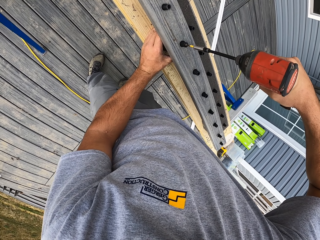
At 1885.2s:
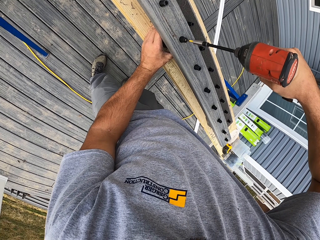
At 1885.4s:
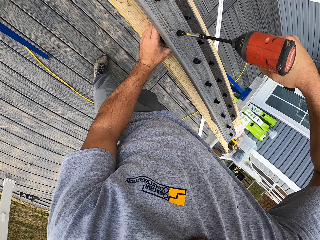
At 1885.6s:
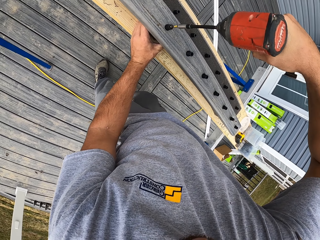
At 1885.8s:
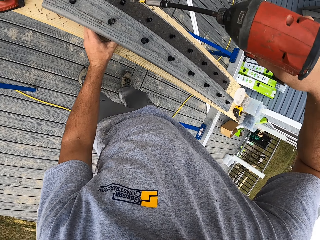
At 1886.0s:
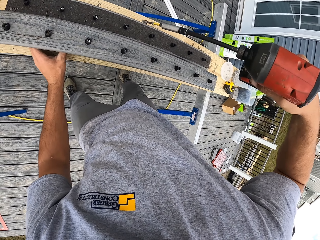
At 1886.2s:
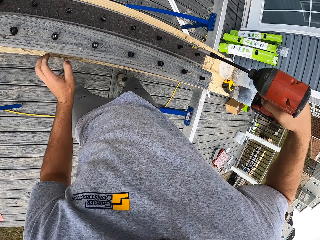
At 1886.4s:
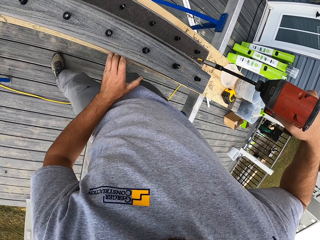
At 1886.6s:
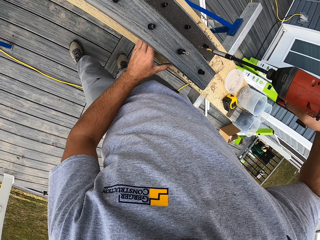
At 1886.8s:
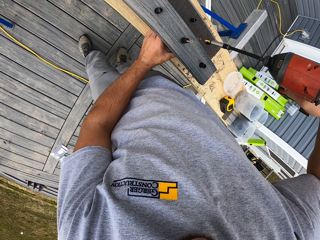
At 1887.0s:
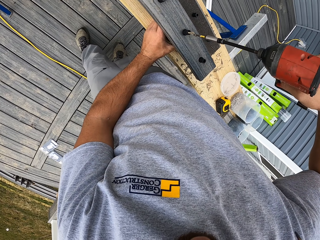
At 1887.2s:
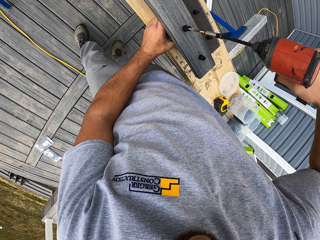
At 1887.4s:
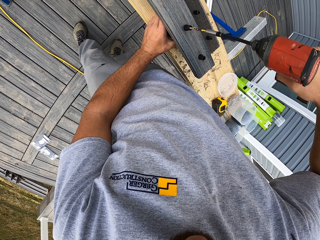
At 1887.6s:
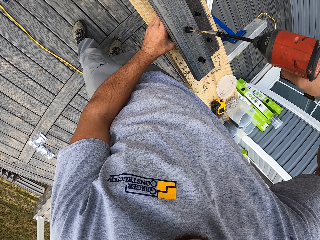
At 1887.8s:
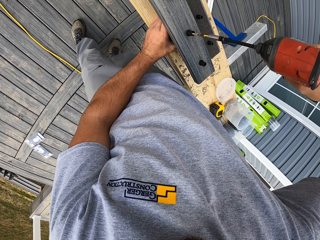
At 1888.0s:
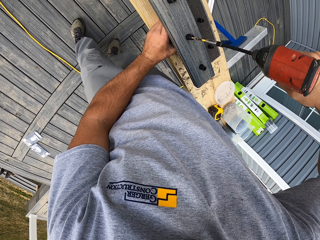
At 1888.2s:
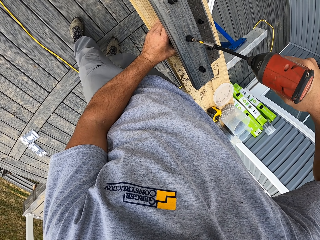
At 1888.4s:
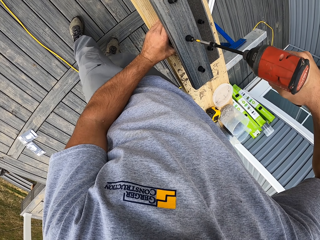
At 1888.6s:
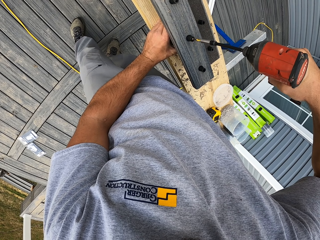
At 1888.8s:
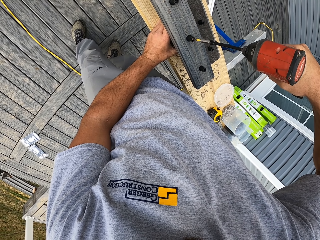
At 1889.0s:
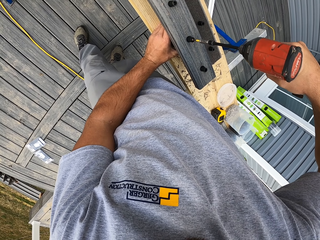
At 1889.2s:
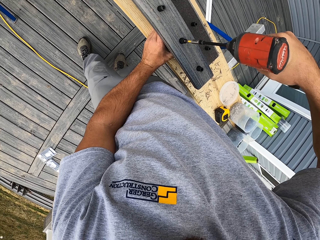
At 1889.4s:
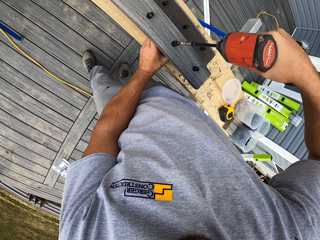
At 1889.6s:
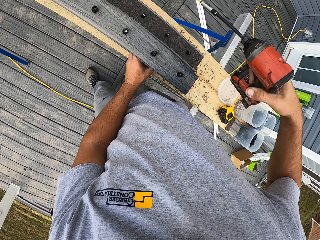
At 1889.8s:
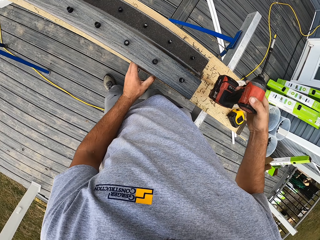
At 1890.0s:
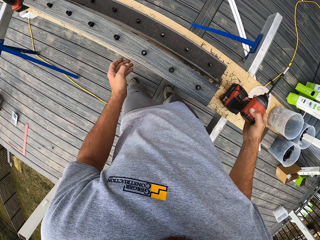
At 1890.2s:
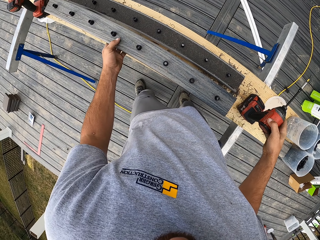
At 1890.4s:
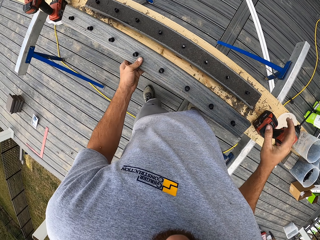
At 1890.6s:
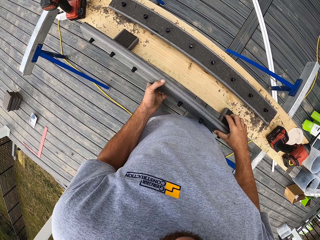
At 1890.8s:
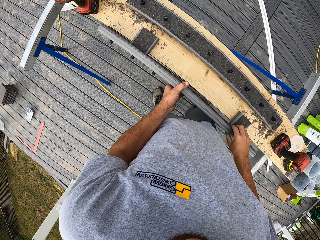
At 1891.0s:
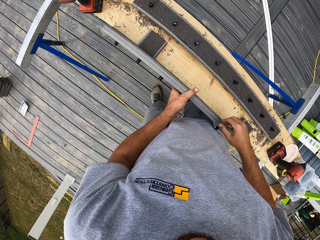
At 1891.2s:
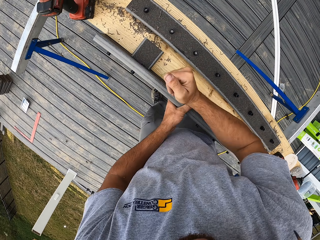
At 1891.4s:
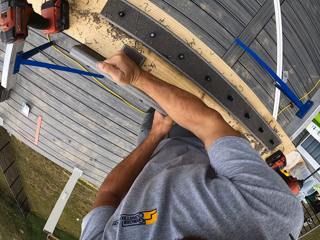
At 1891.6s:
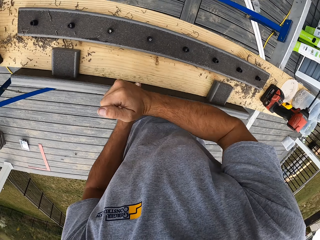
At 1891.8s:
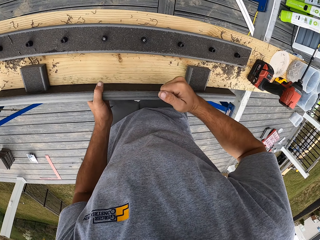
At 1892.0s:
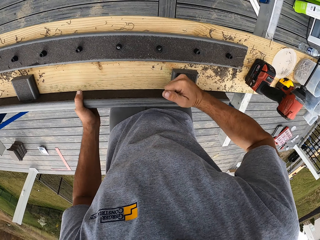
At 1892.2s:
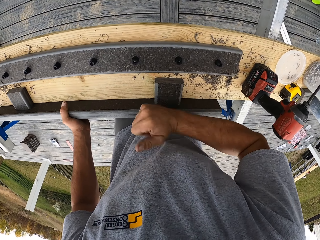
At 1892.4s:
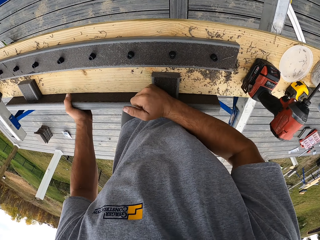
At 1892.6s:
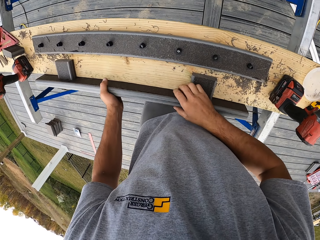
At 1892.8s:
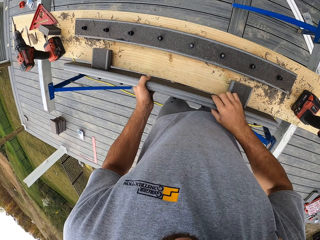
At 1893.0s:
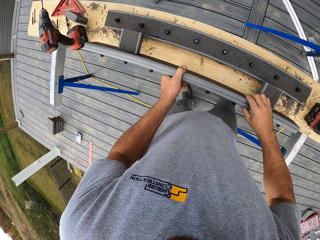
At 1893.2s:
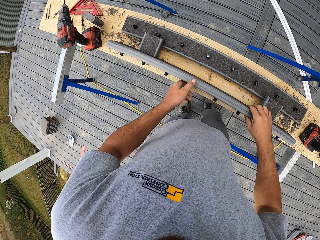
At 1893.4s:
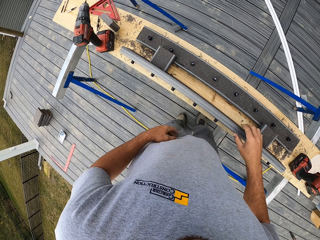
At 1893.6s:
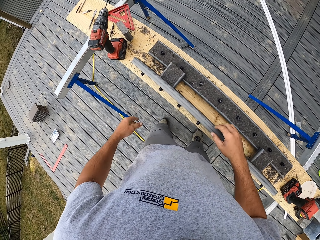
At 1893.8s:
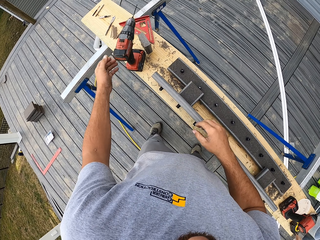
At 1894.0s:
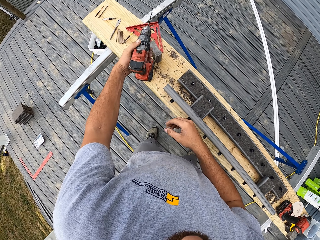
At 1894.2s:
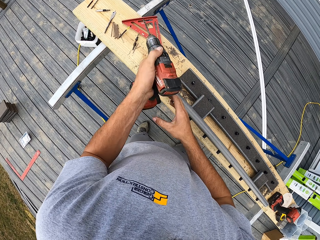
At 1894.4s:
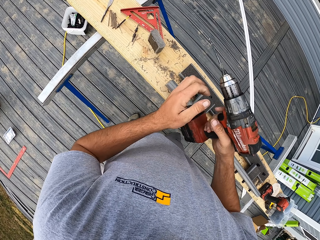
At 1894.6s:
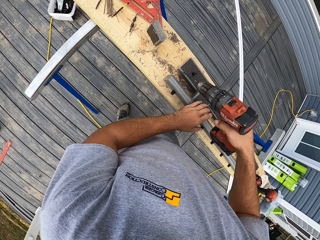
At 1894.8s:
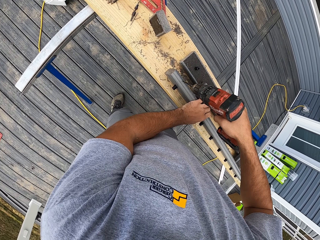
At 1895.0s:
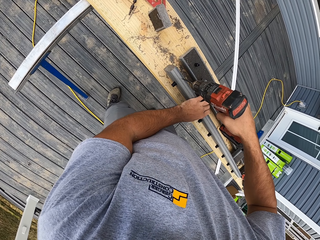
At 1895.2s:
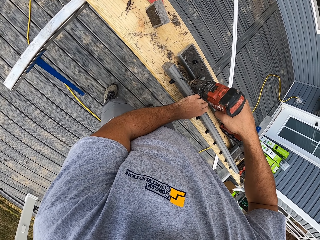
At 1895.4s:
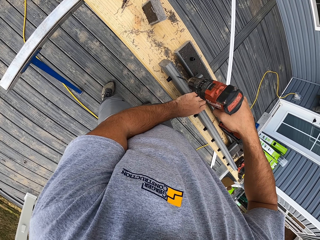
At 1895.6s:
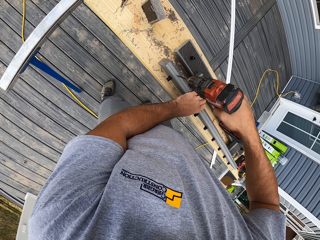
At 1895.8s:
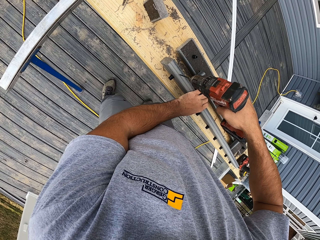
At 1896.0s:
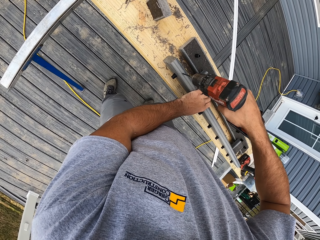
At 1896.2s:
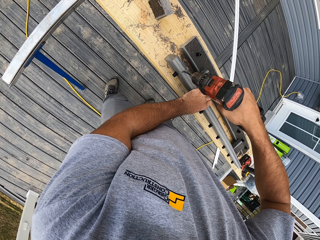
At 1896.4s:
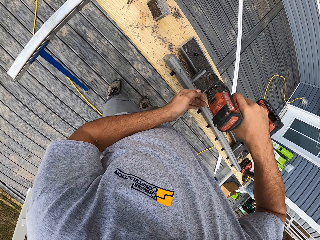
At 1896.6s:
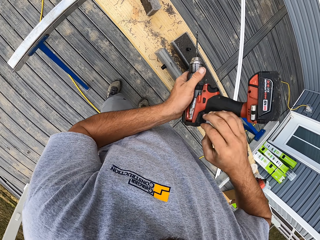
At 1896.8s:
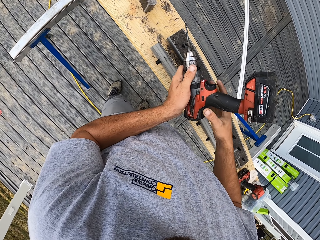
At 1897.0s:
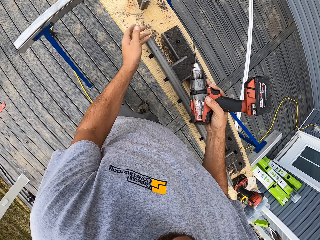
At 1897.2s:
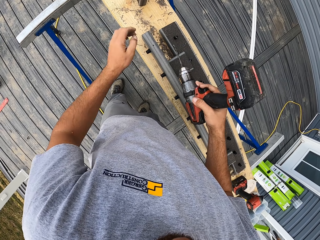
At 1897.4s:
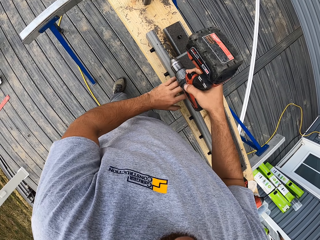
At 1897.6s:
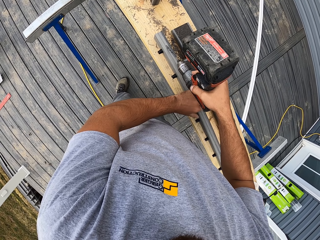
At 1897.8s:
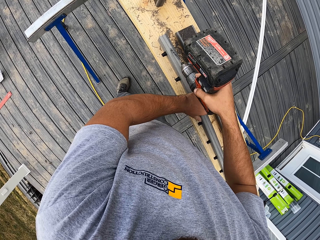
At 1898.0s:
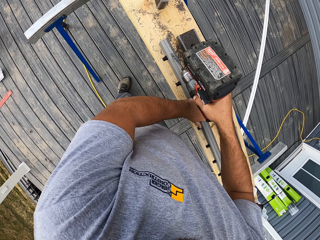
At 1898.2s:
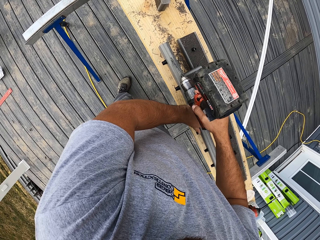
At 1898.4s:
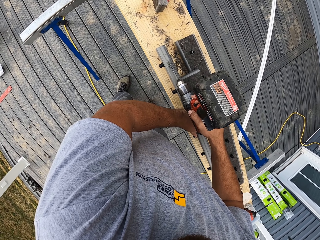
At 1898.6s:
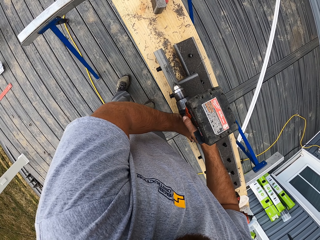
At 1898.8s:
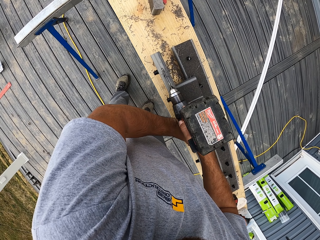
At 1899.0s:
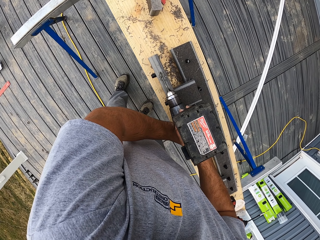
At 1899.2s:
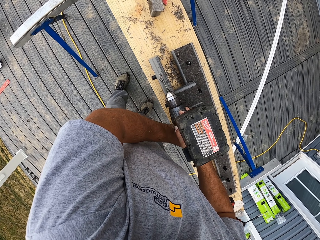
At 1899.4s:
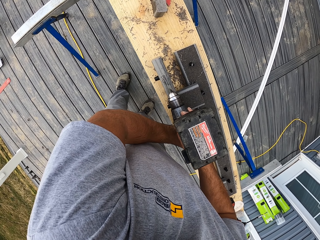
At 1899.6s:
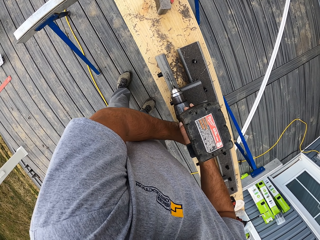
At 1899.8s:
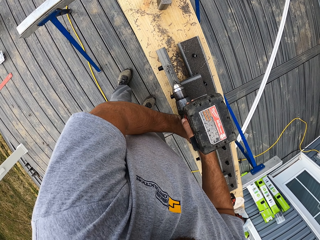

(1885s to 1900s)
The camera wearer lifts up the drill. They drill the nail. They lift up the drill. They lift up the rail. They tap on the rails. They pick up the drill. They drill the rail. They make holes on the wood. They lift up the drill. They hold the rail. They drill the rail.

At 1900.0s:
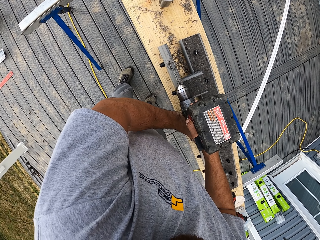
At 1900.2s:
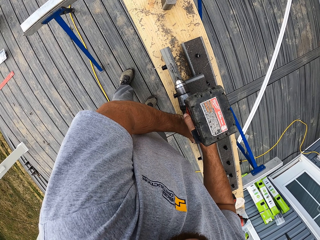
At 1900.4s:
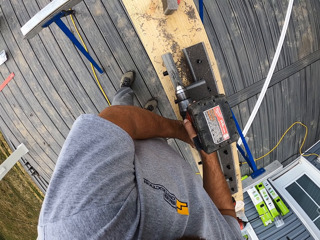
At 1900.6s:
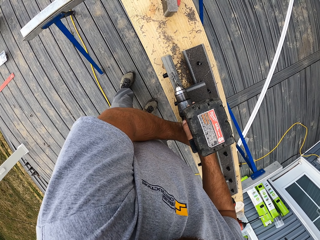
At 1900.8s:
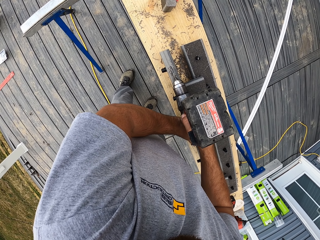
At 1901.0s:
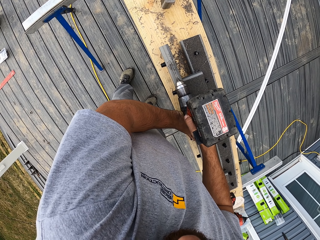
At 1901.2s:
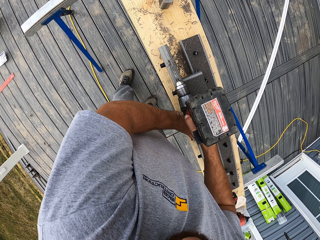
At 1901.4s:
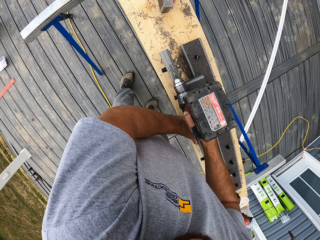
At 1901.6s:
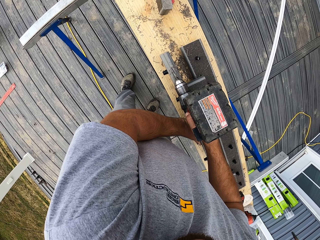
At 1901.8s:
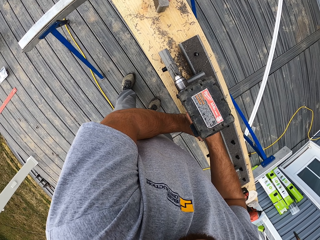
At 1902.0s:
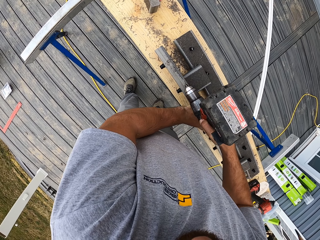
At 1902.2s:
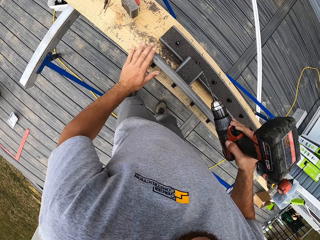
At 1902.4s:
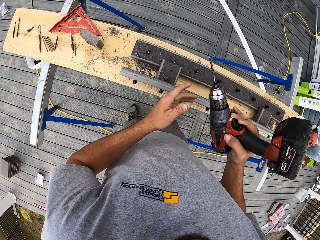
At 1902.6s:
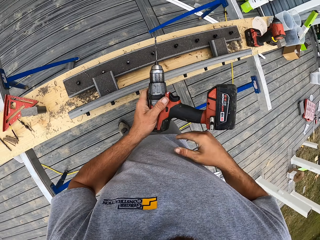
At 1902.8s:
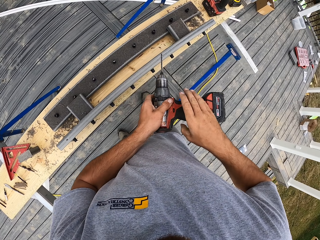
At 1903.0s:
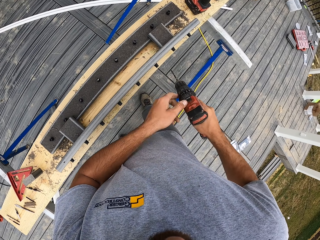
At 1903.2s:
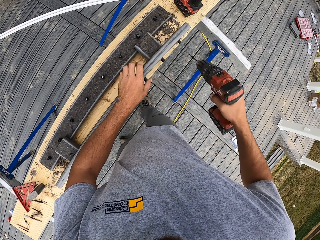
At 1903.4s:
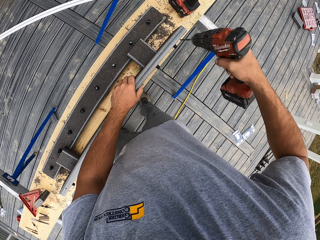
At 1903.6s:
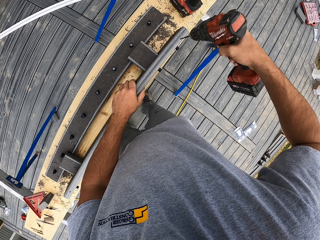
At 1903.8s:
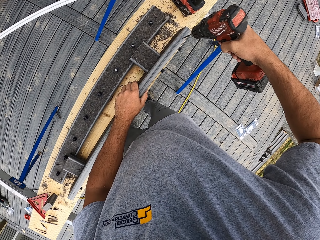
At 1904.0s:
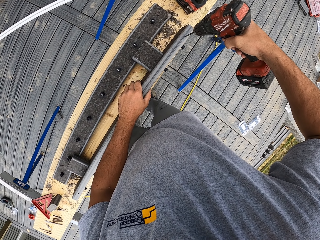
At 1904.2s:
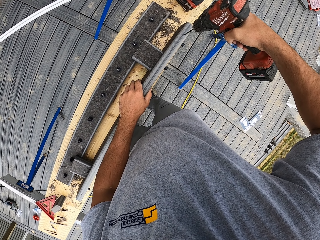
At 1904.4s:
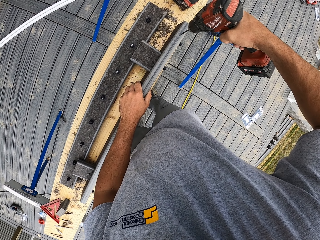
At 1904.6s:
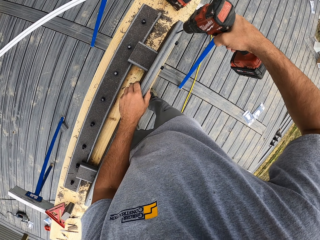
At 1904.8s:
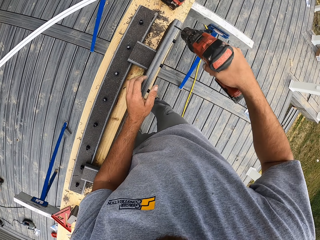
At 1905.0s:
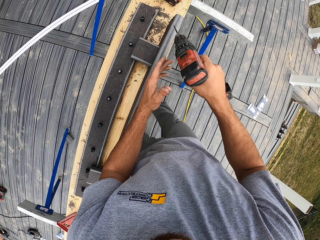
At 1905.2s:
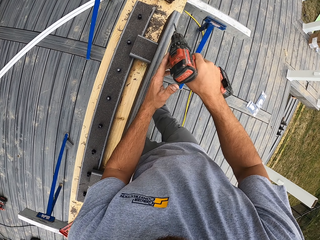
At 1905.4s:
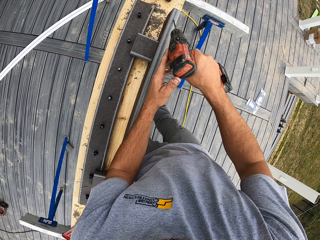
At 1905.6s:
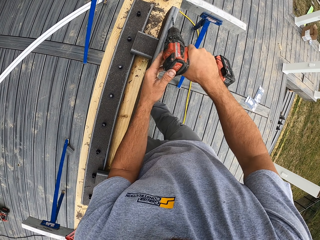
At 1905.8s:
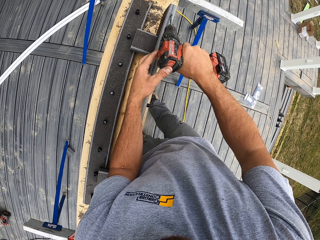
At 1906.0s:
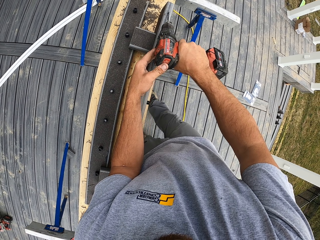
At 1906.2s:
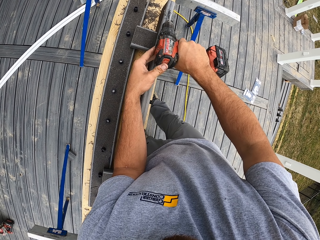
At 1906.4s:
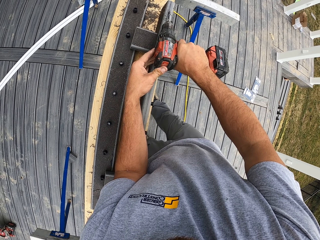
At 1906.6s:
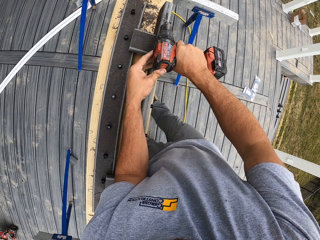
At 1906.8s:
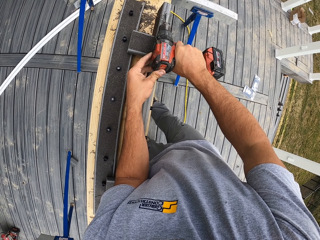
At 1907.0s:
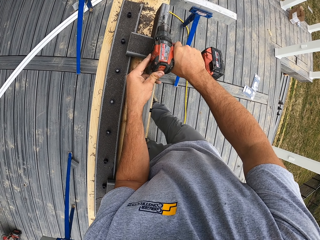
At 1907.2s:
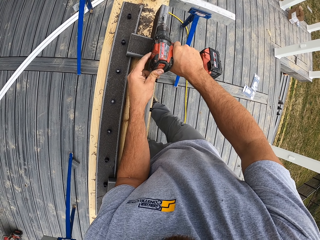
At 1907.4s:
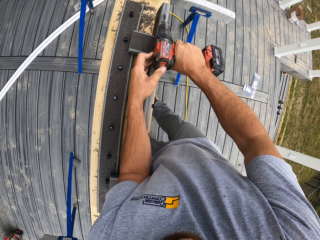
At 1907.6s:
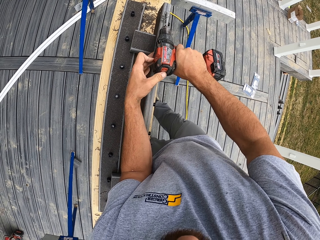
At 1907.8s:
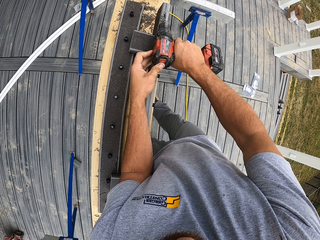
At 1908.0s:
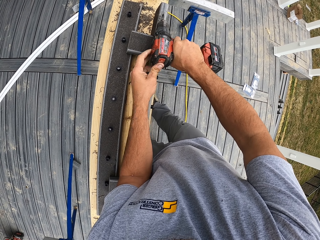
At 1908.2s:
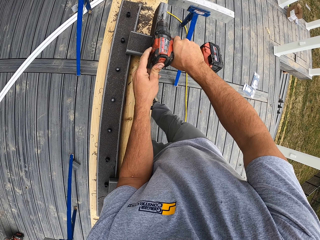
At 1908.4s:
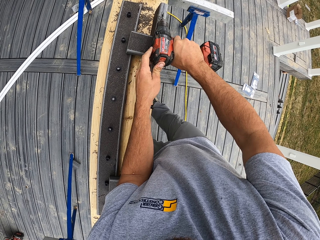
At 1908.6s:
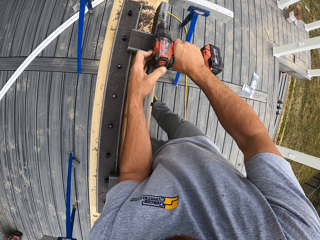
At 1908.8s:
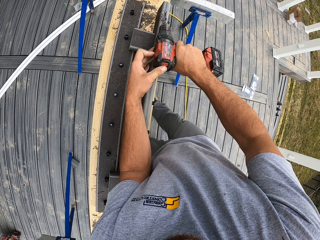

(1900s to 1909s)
The camera wearer lifts up the drill. They wipe the drill. They drill the rail.
